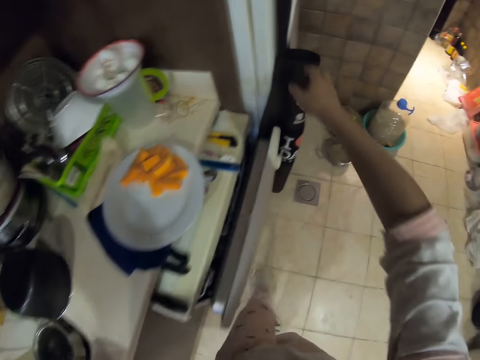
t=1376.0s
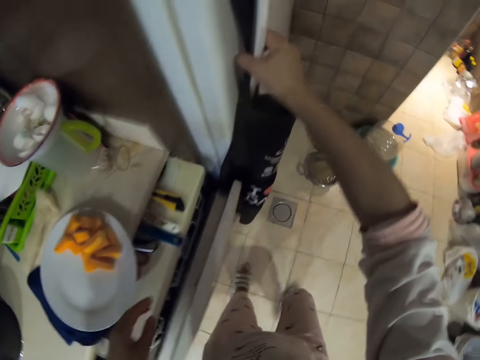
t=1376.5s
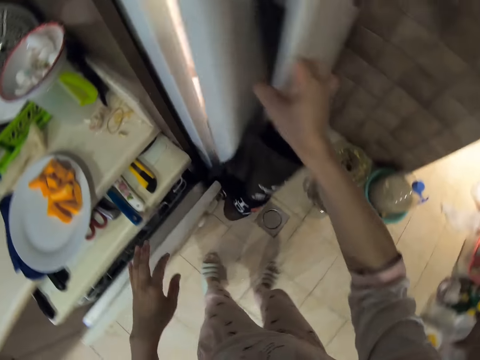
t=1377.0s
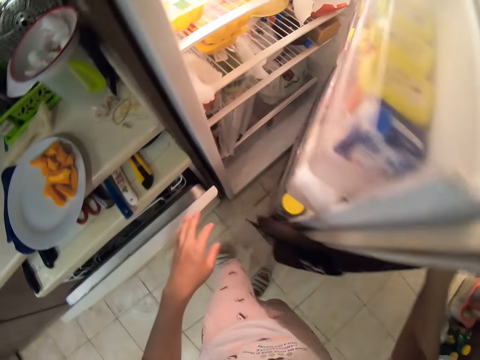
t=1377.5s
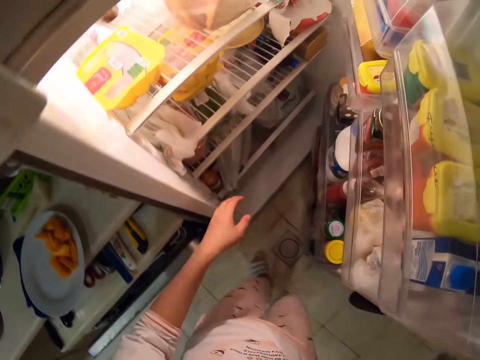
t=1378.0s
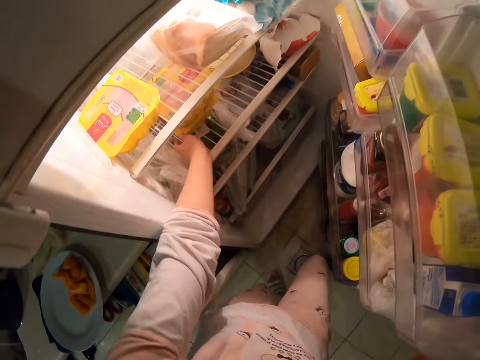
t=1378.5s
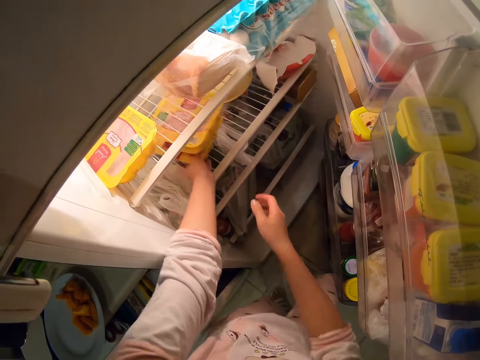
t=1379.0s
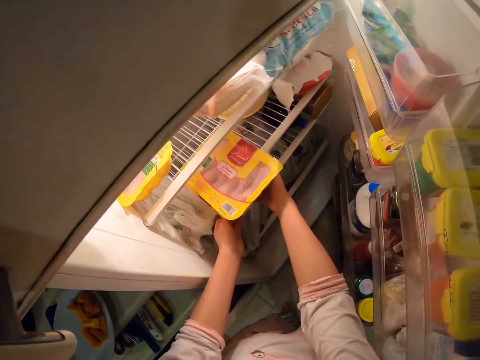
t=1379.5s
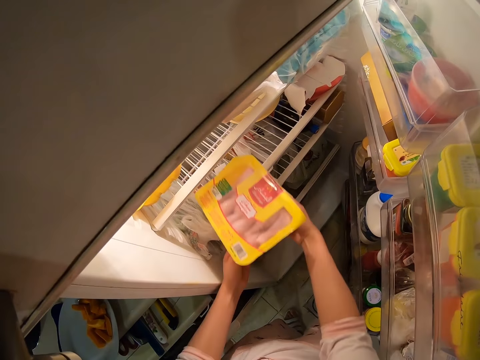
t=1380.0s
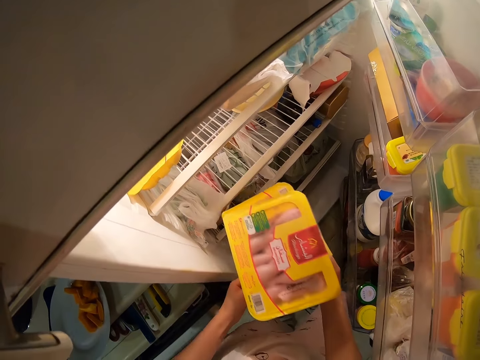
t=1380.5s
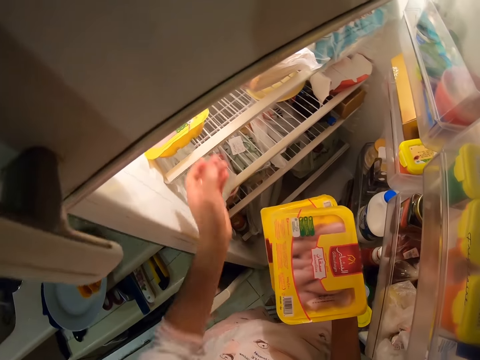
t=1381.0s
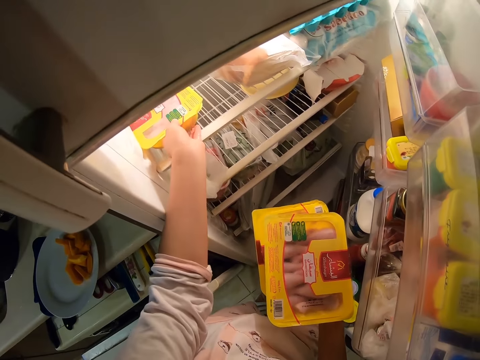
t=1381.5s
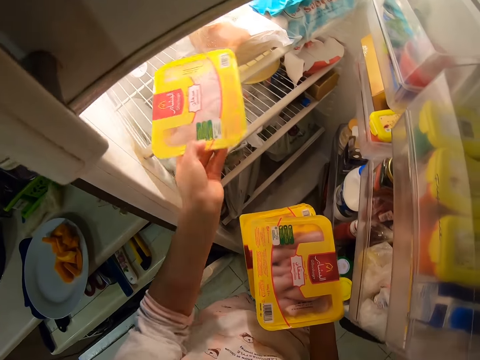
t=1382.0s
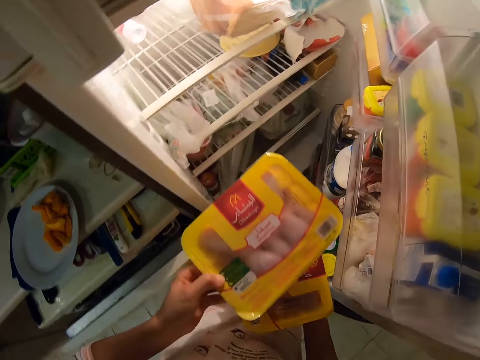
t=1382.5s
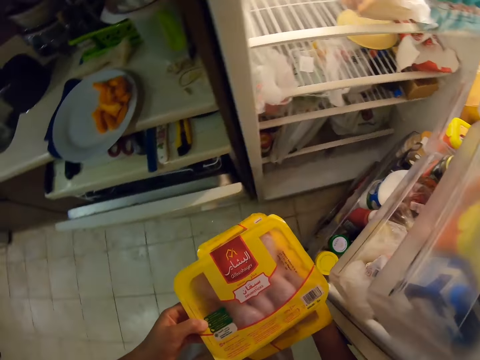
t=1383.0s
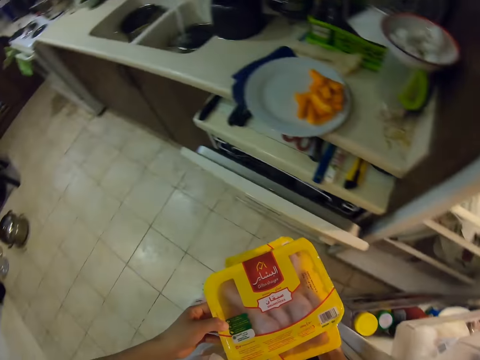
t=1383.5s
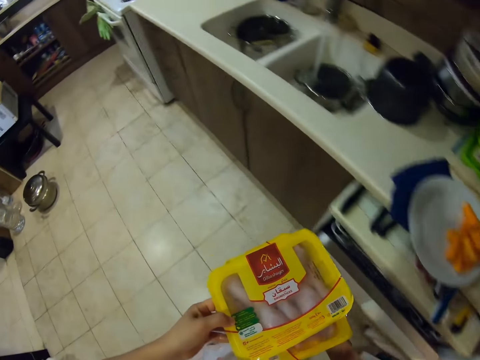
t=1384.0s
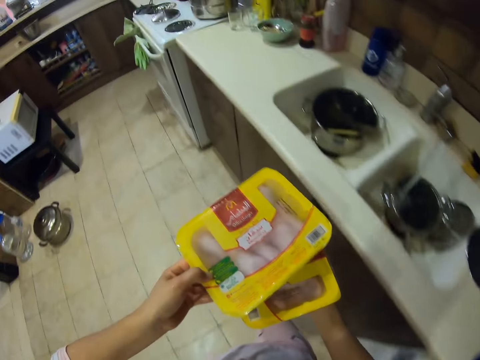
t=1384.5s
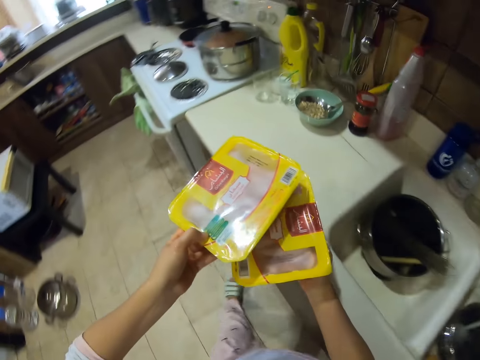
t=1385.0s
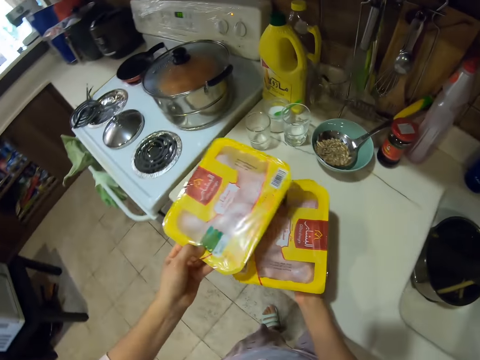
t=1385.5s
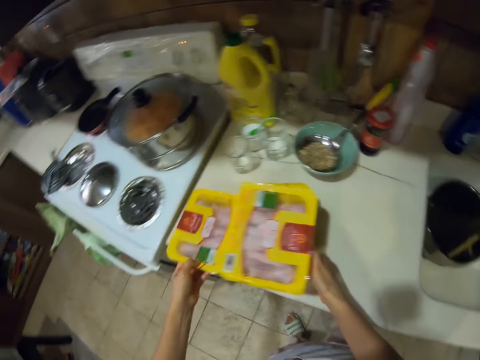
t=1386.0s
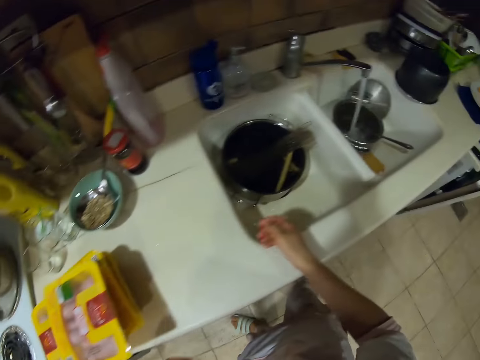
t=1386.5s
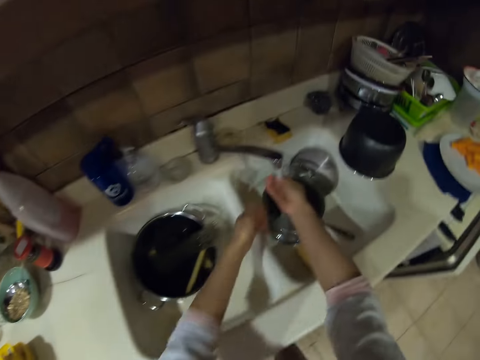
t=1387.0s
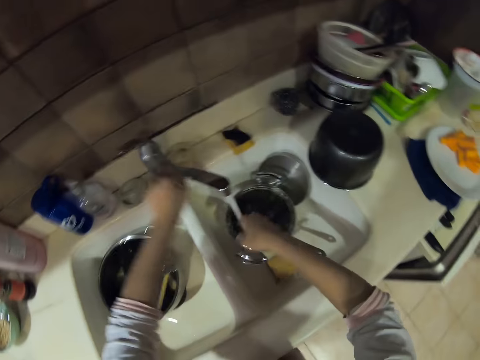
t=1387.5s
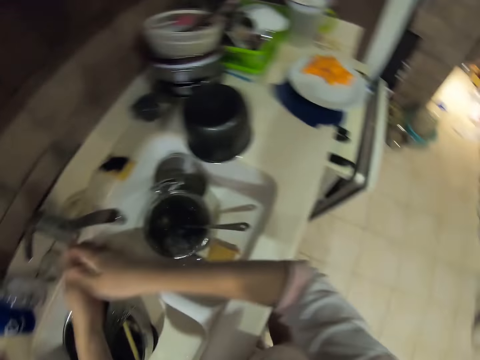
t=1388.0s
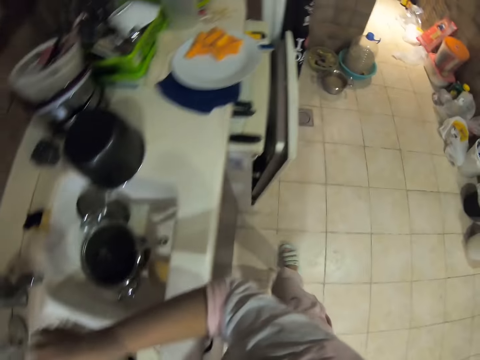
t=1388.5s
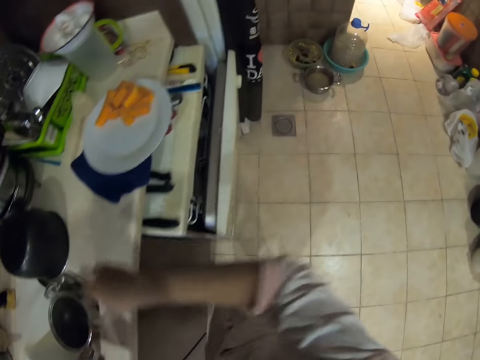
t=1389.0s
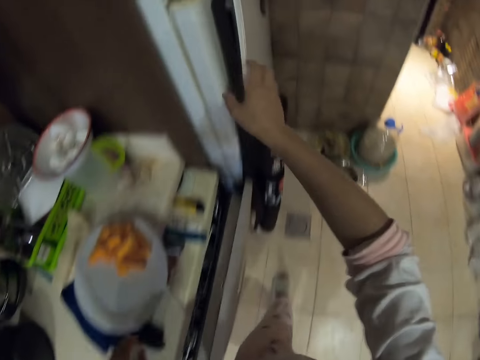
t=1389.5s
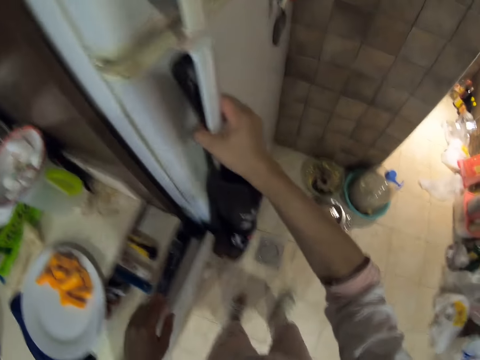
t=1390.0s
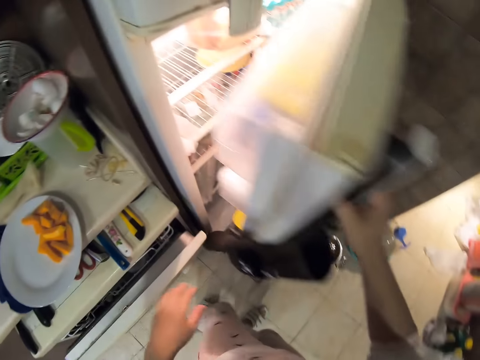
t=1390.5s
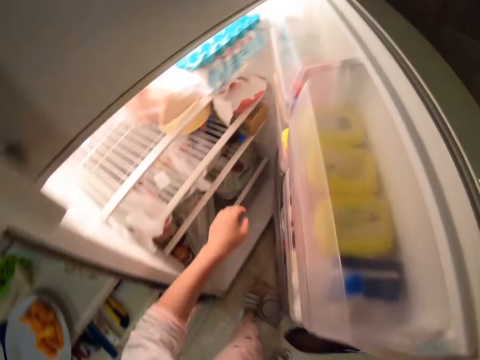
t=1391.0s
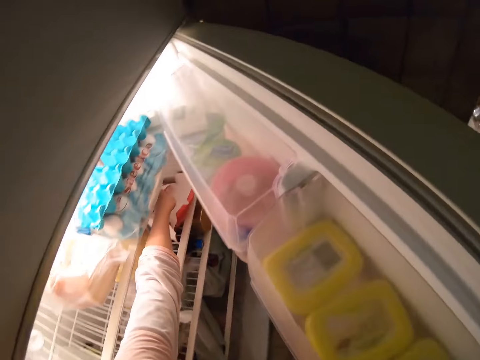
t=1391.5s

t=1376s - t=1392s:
The camera wearer opens the fridge. They pick up packets of chicken drumsticks. They pick up a drumstick. They walk around. They put the packets of chicken drumsticks on the counter top. They wash hands. They close the tap. They walk. They open the fridge.

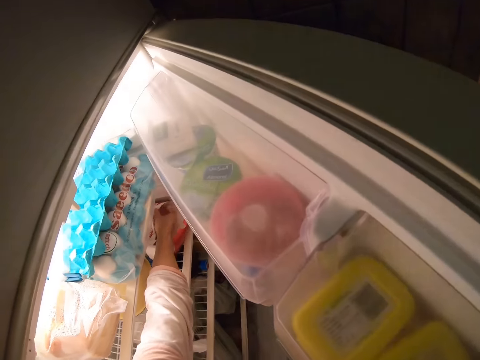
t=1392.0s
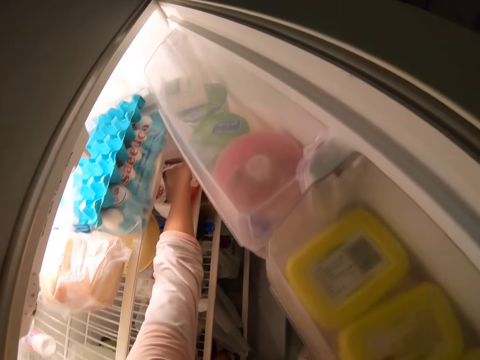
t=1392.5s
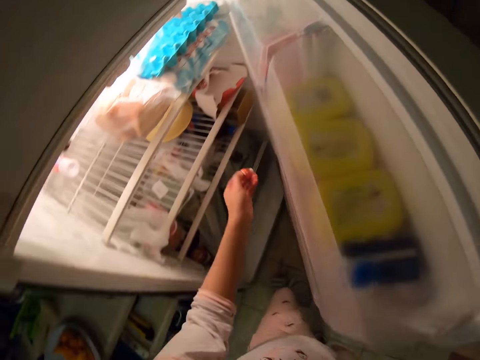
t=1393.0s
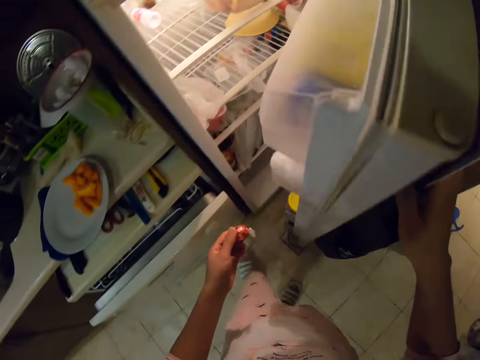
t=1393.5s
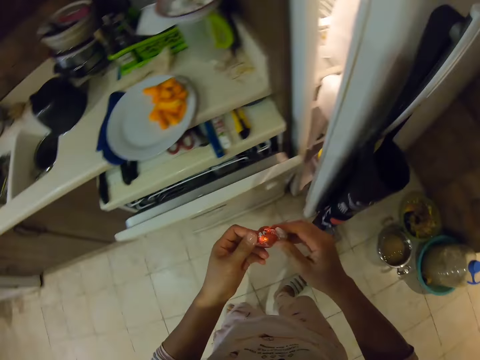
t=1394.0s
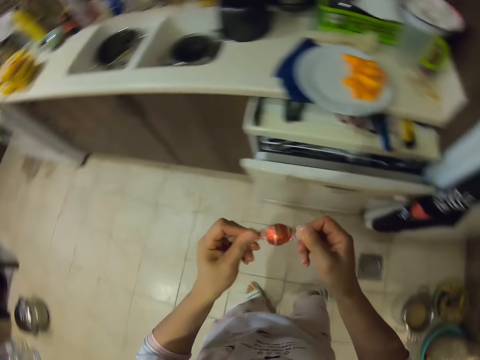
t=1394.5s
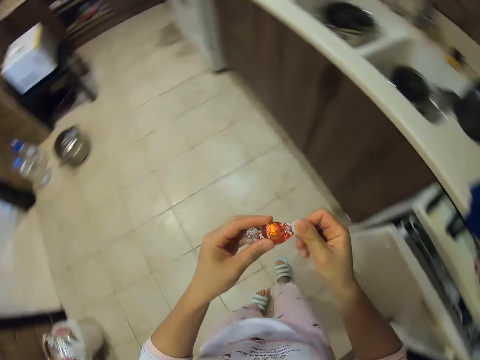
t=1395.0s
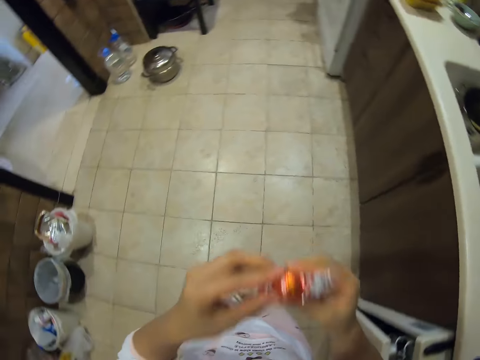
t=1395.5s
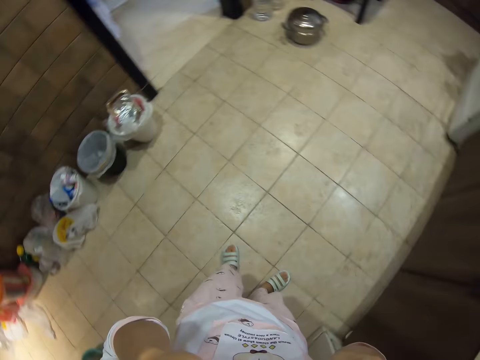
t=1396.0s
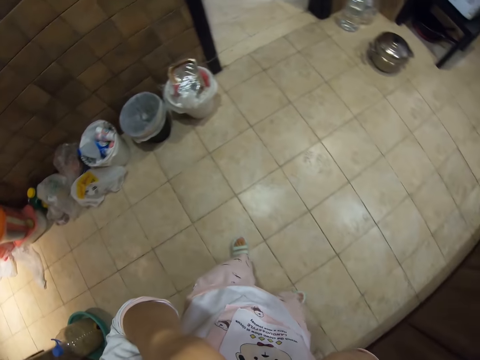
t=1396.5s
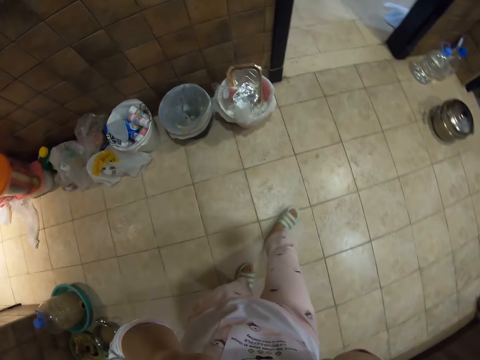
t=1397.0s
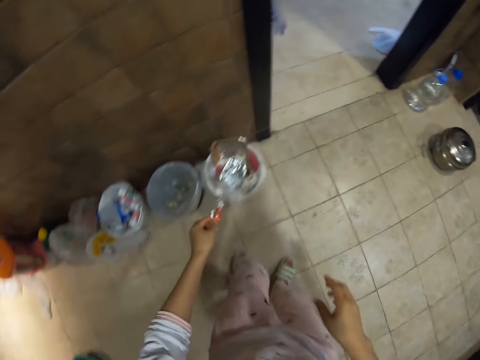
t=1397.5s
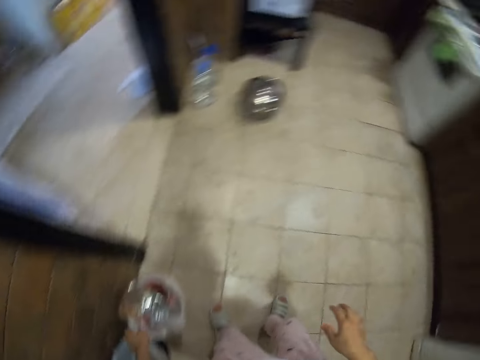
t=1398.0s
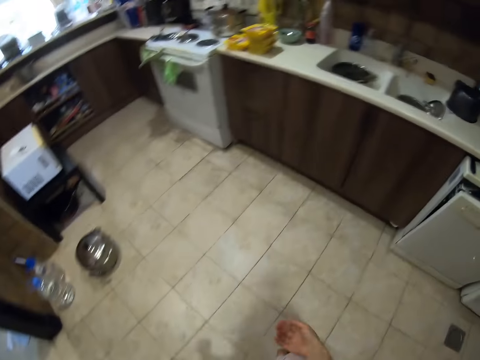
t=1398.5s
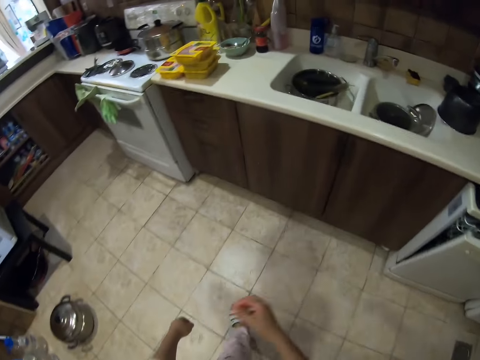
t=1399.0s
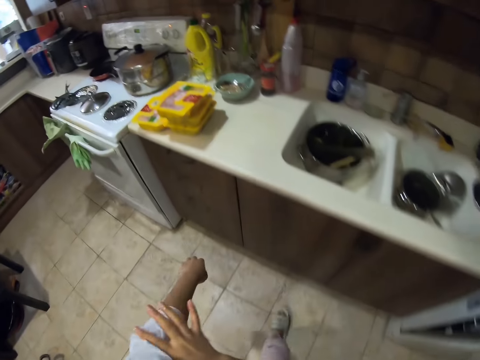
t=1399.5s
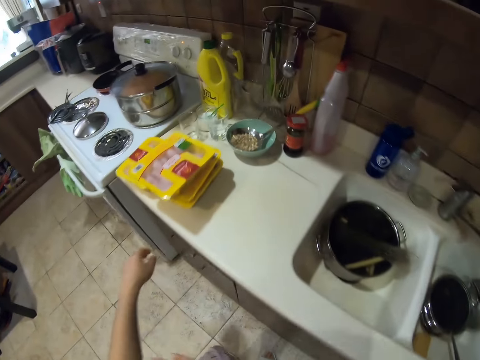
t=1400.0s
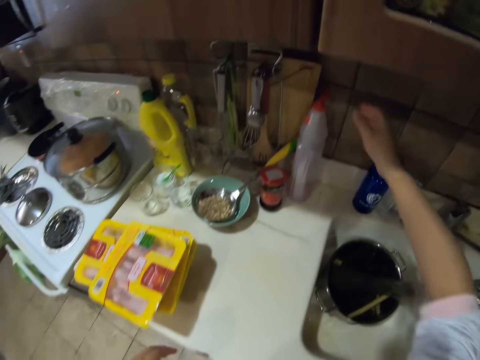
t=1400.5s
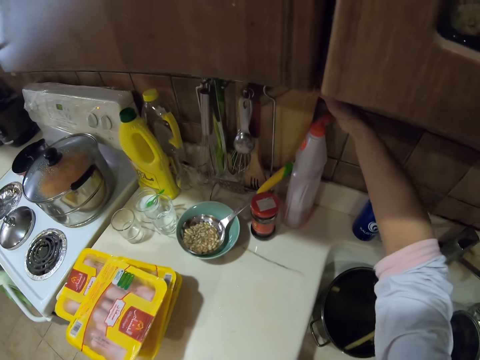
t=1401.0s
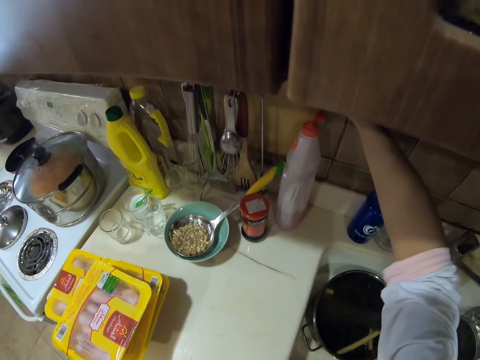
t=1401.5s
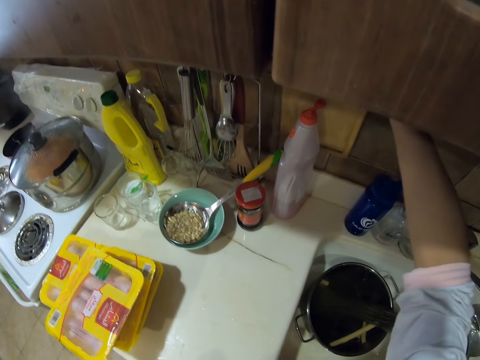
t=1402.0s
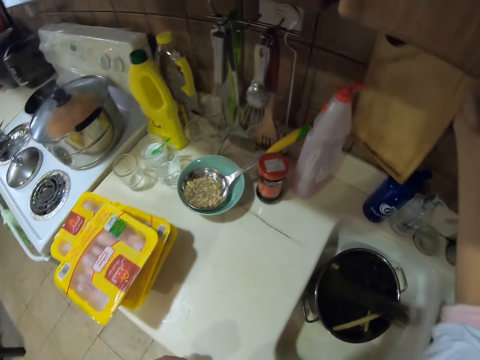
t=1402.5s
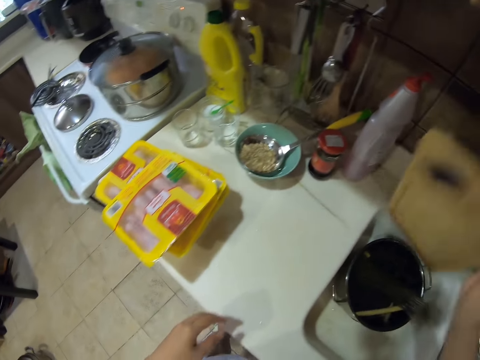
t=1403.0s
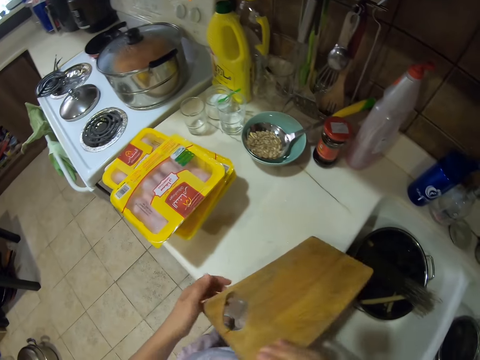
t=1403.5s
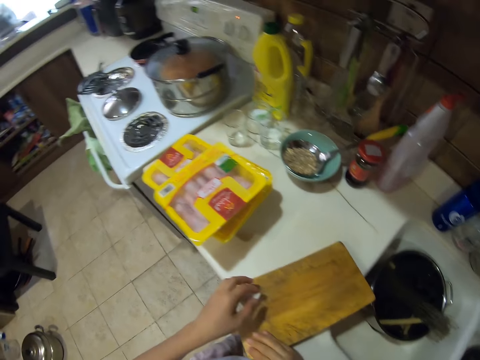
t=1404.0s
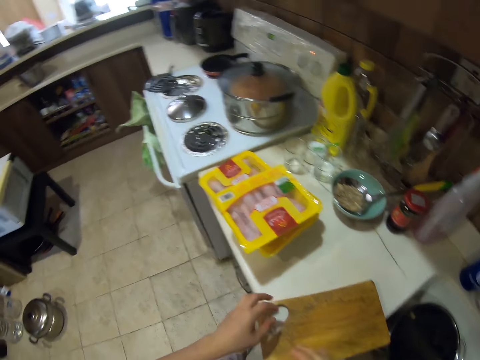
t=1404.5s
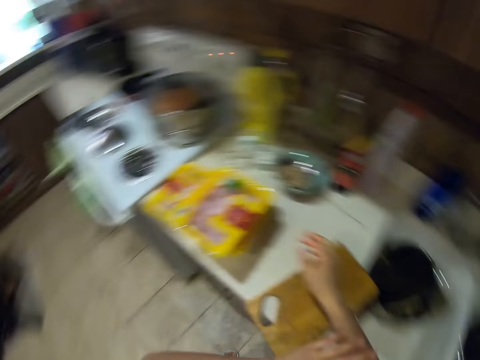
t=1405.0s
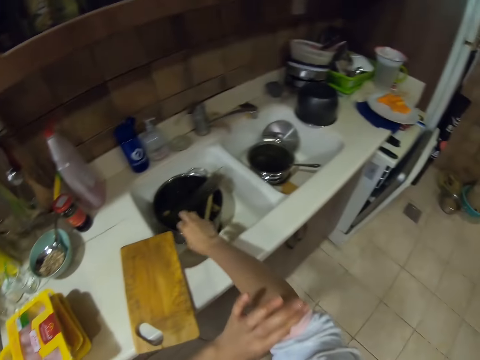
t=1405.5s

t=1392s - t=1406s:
The camera wearer picks up a sweet. They unwrap the sweet. They put the sweet in the mouth. They put the wrapping paper in the bin. They walk around. They pick up a chopping board. They put the chopping board down.
